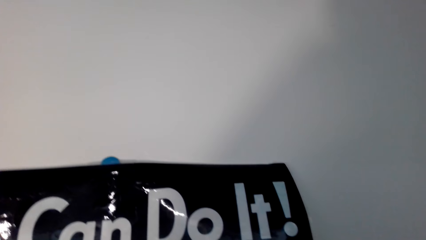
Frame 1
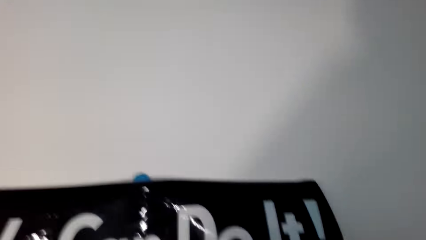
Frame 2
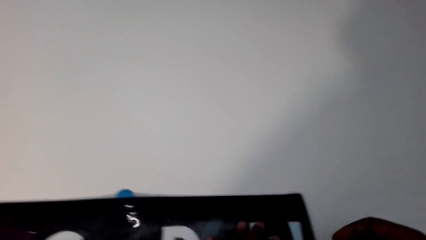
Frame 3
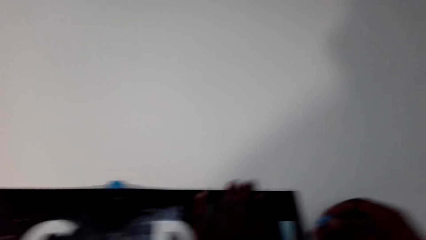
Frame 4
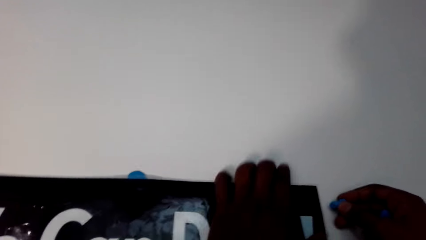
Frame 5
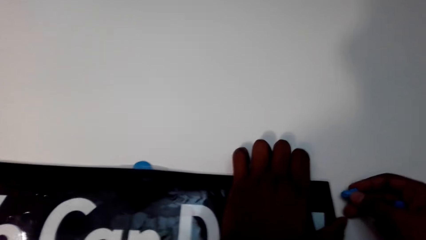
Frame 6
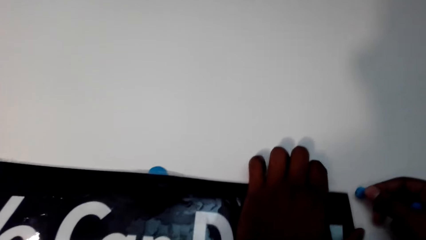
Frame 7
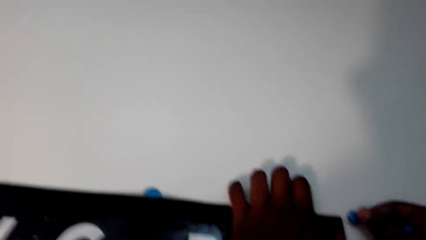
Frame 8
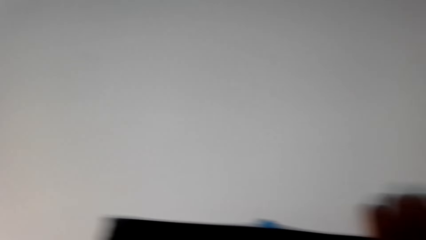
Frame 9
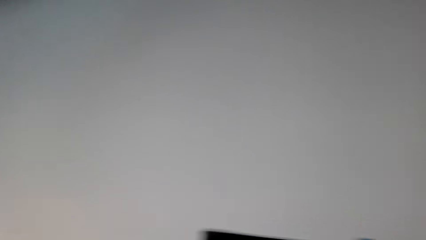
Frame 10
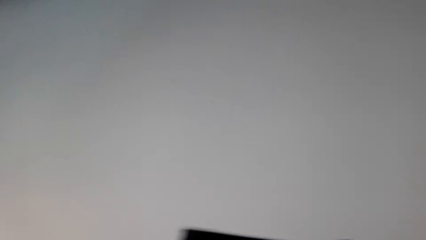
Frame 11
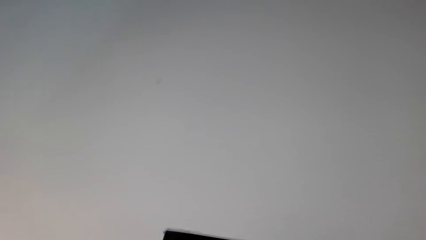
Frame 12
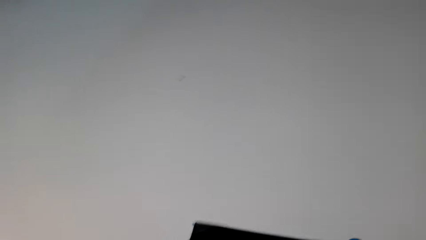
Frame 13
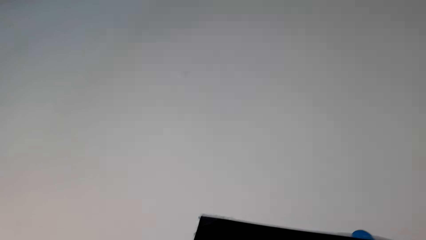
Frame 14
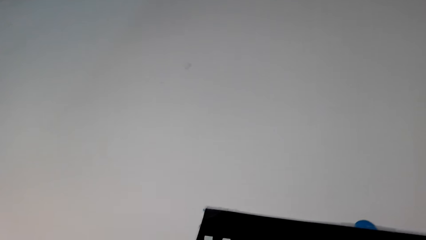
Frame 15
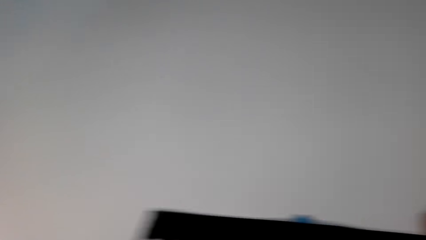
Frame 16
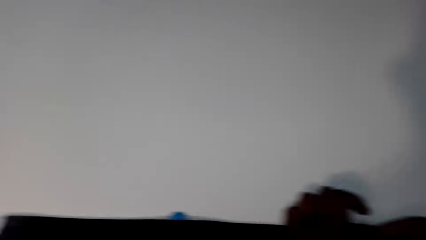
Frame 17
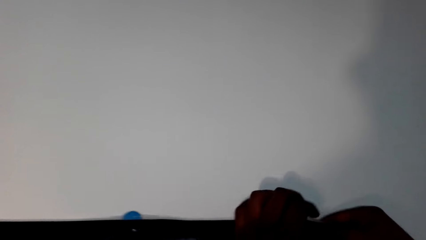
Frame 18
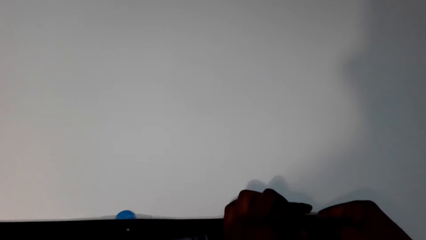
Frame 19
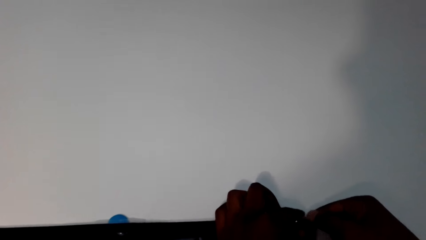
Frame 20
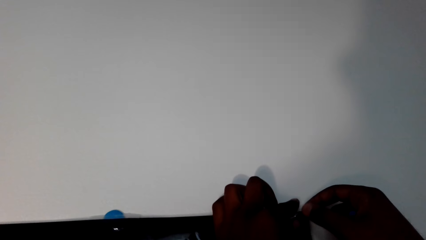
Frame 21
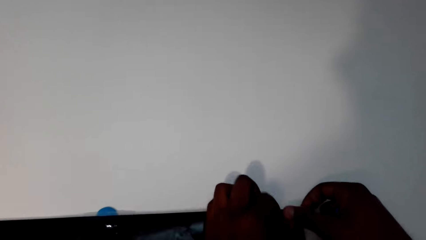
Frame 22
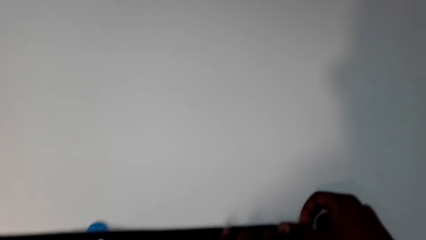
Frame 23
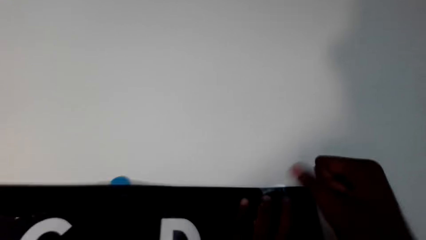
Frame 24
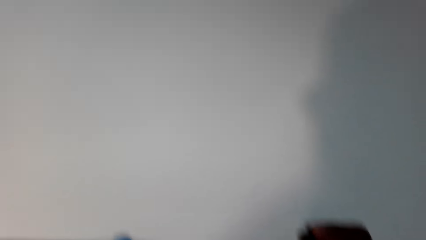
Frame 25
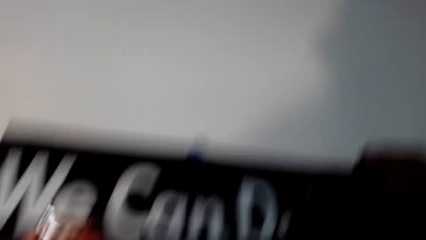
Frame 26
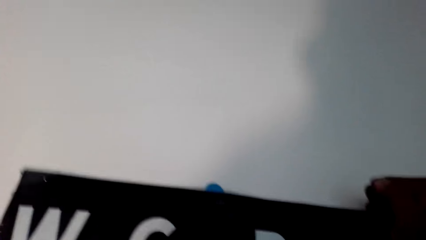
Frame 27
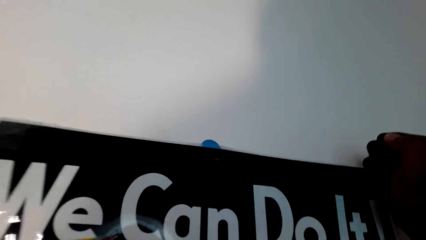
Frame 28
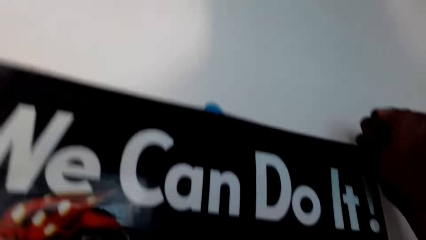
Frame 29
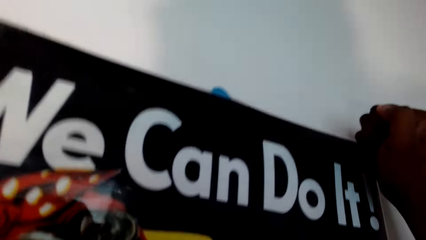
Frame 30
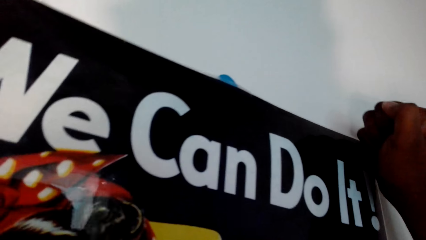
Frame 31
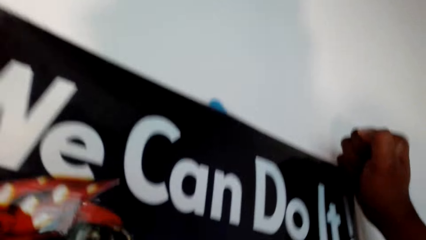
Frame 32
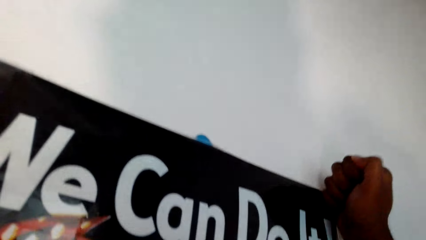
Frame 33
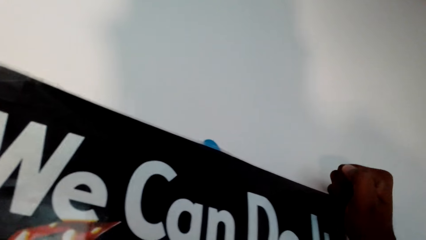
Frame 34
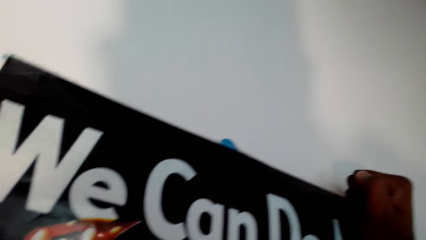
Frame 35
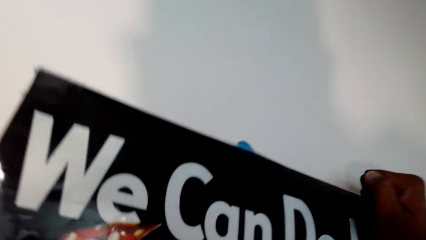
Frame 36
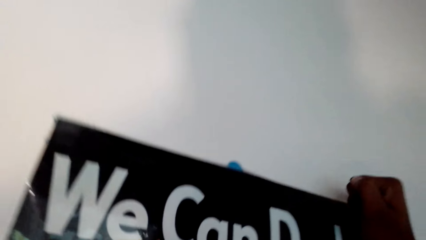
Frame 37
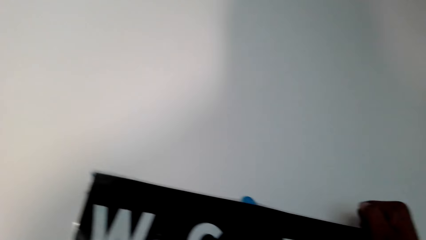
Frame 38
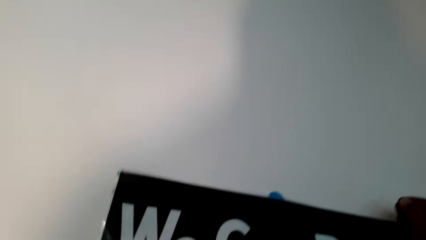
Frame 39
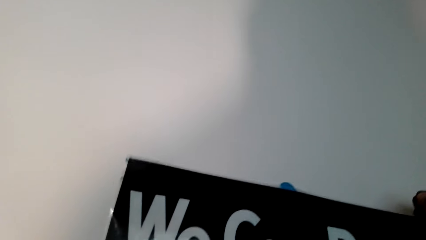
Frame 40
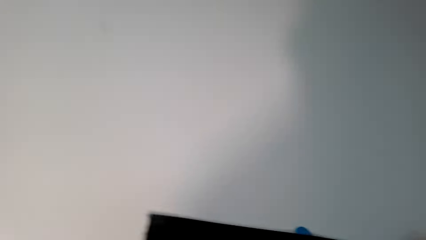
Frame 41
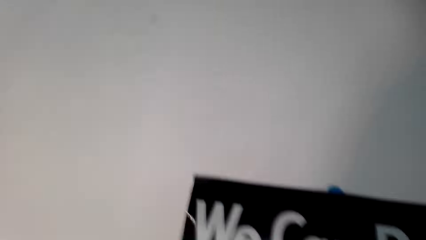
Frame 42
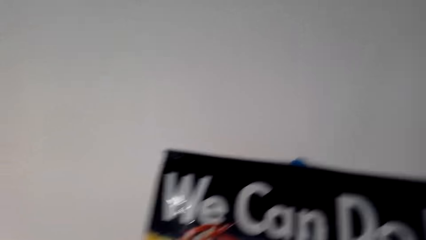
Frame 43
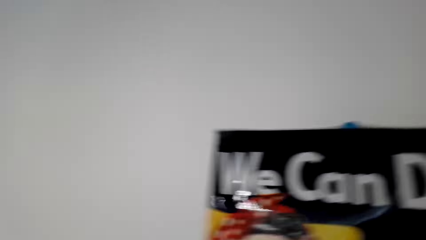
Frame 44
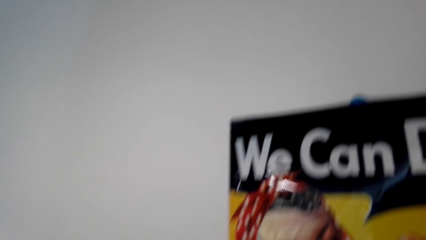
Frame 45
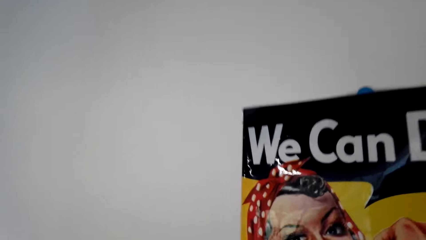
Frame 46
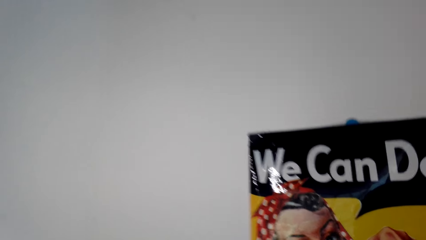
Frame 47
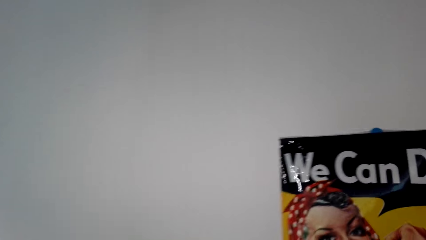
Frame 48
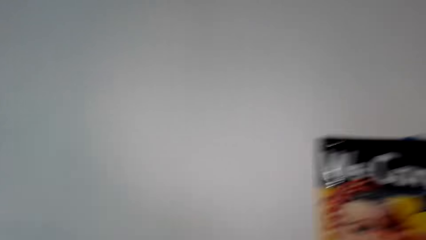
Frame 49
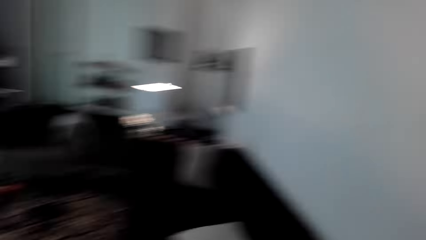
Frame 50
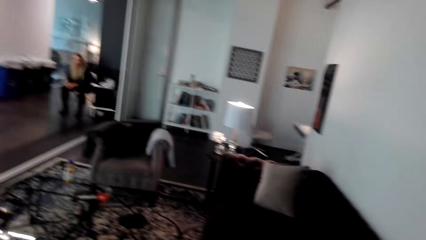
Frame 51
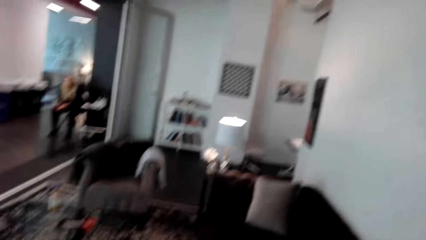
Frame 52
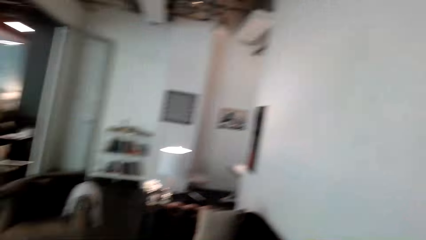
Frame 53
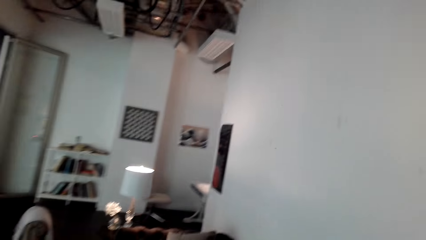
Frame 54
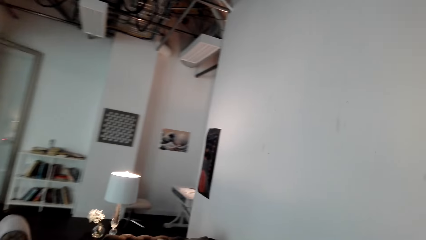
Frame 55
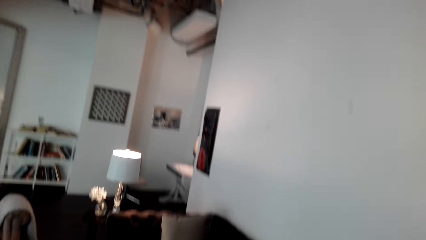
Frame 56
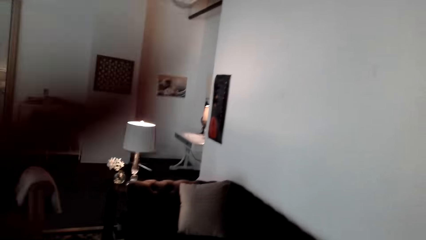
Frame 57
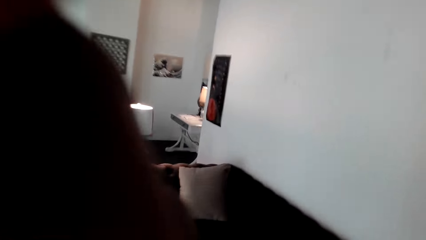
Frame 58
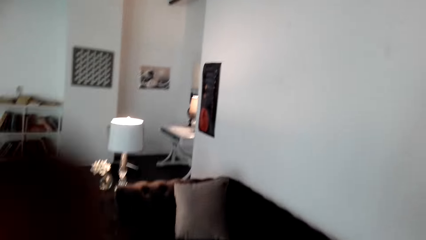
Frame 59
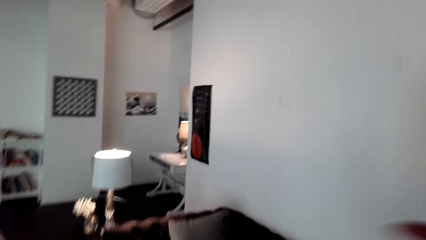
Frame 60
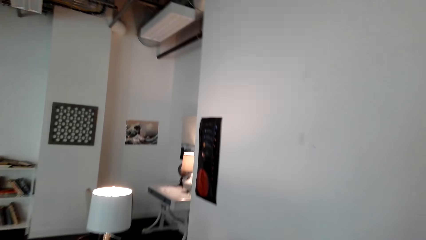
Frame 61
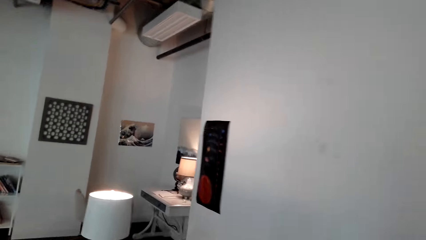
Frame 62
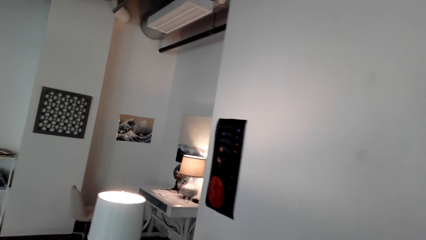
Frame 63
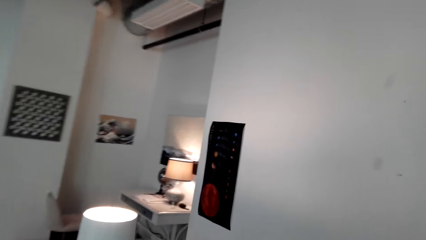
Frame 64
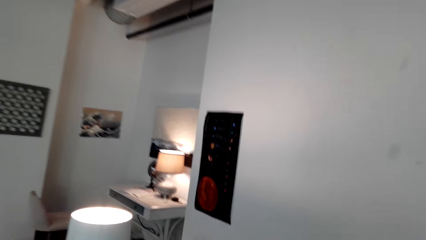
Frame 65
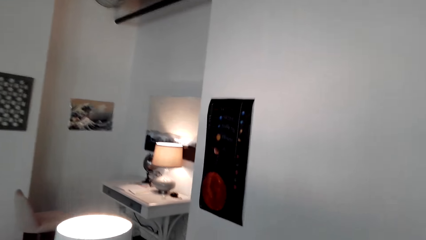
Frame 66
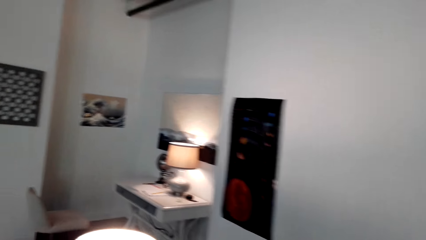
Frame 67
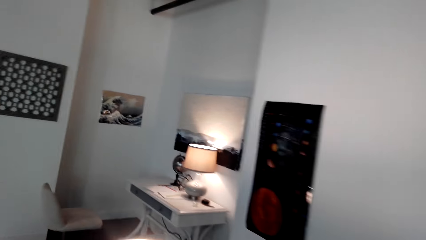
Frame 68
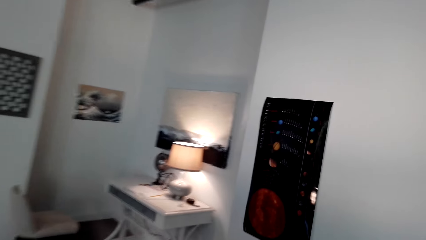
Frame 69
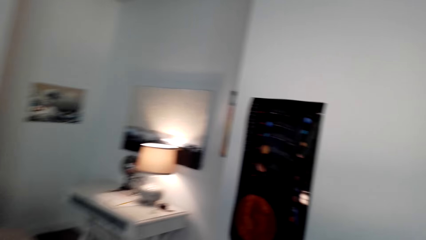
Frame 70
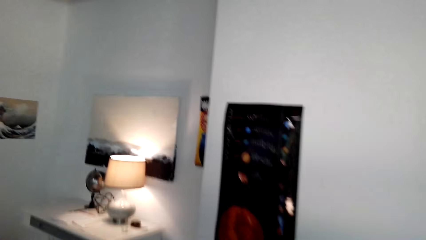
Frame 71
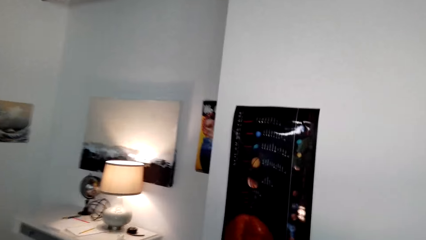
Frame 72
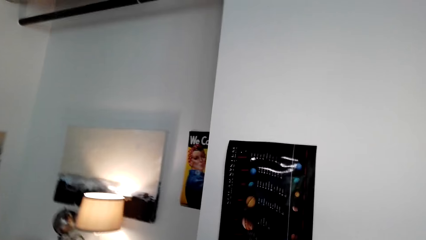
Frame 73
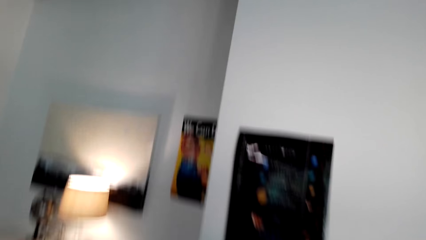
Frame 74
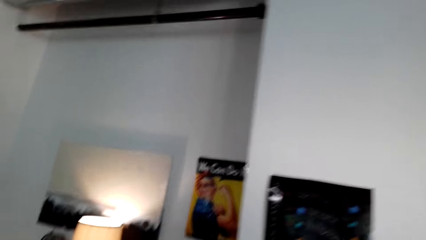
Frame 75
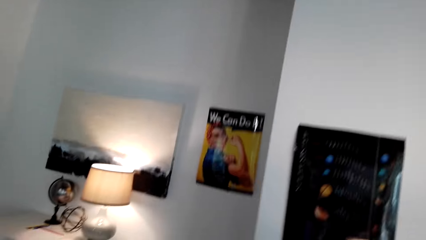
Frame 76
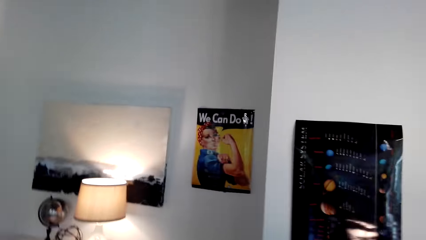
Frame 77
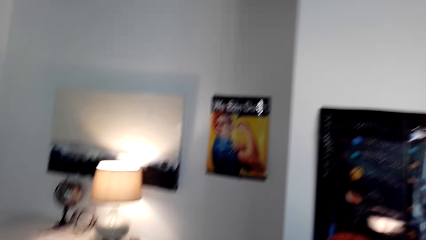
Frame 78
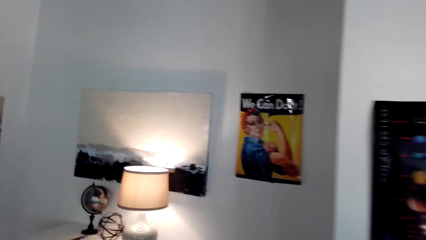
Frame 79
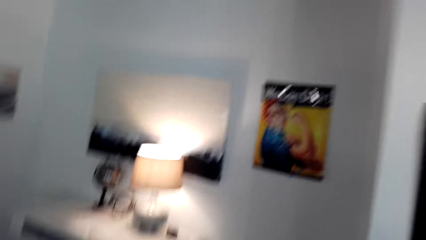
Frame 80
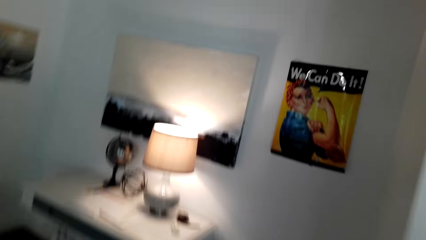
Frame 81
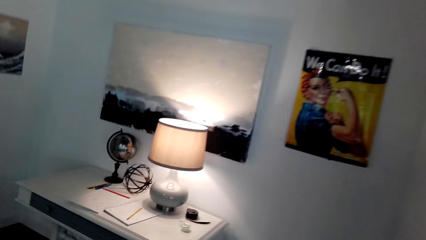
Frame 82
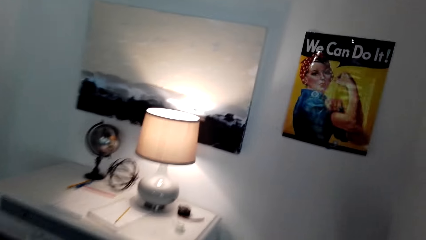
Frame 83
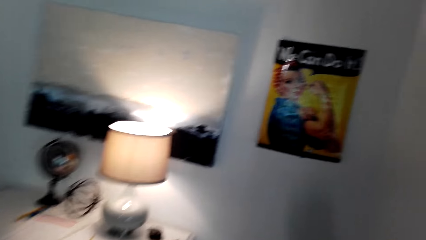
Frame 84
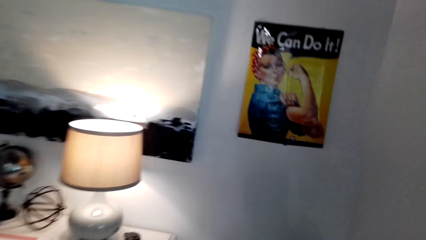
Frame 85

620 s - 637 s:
The camera wearer lifts the art paint. They stick mounting putty on the art paint and press the art paint on the wall. A lady sits on a chair. The camera wearer walks in the house to the desk.
